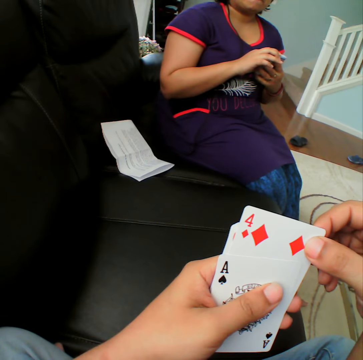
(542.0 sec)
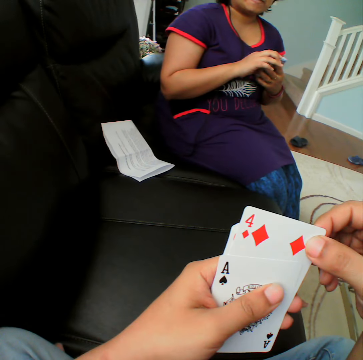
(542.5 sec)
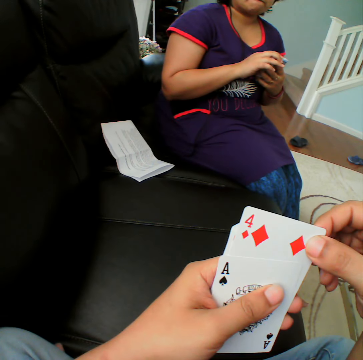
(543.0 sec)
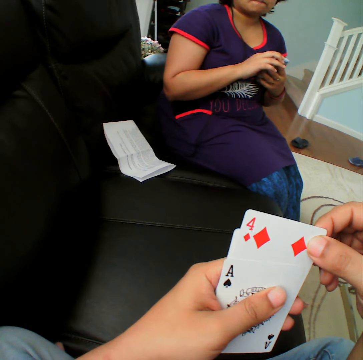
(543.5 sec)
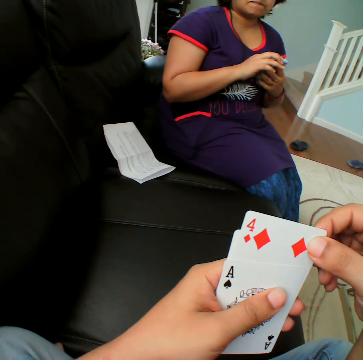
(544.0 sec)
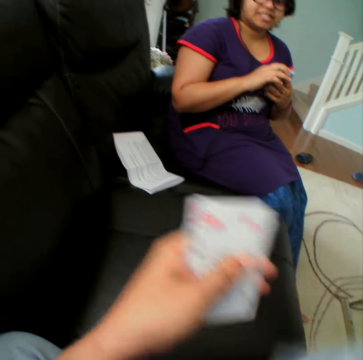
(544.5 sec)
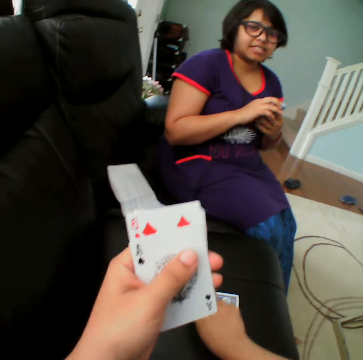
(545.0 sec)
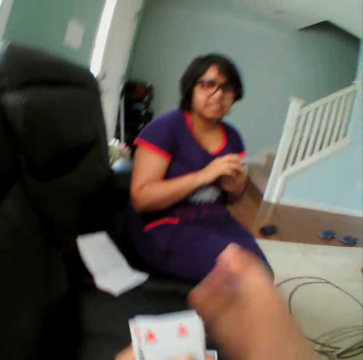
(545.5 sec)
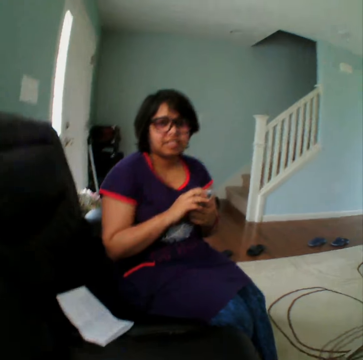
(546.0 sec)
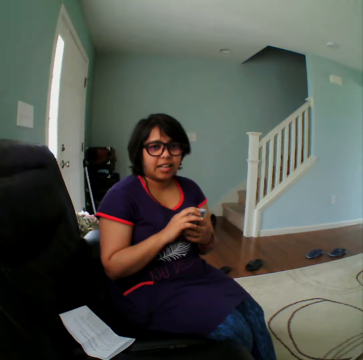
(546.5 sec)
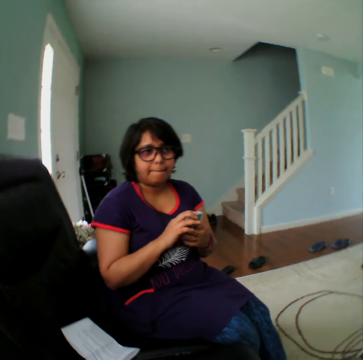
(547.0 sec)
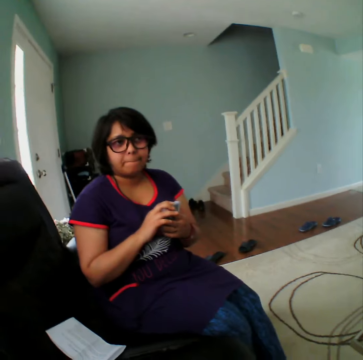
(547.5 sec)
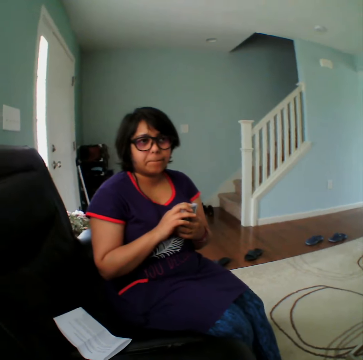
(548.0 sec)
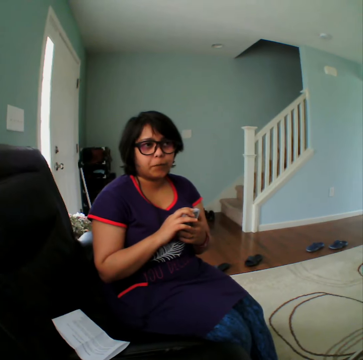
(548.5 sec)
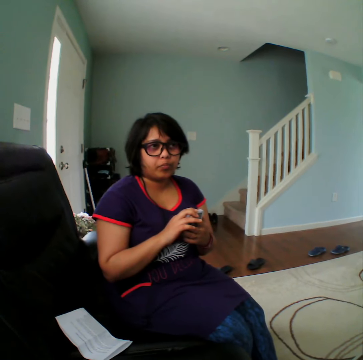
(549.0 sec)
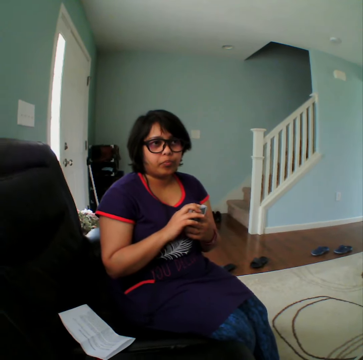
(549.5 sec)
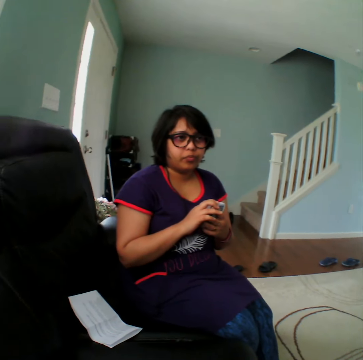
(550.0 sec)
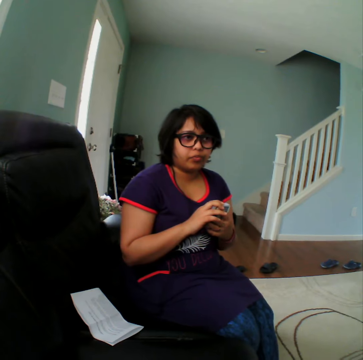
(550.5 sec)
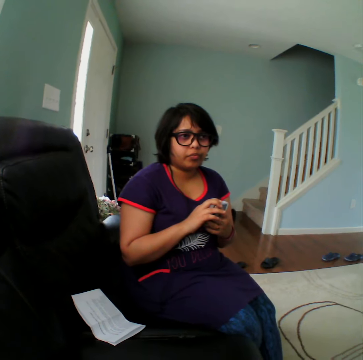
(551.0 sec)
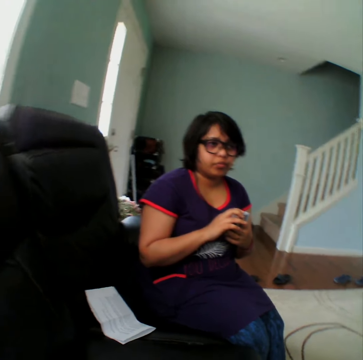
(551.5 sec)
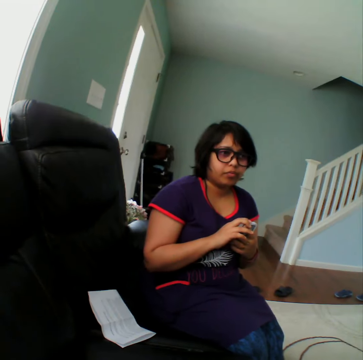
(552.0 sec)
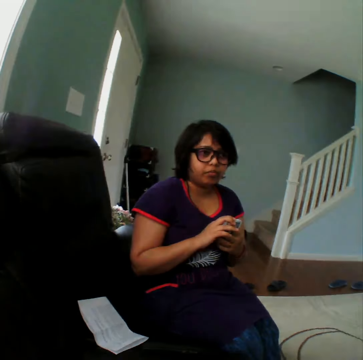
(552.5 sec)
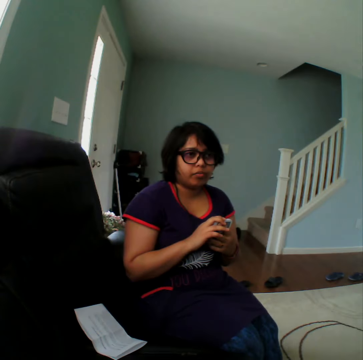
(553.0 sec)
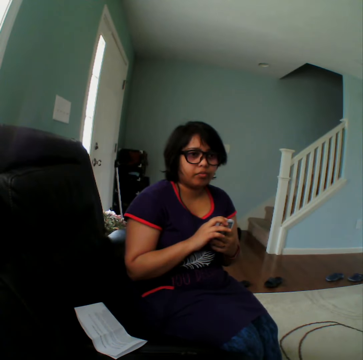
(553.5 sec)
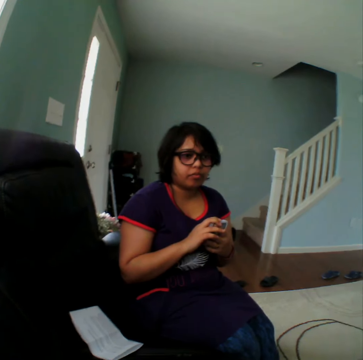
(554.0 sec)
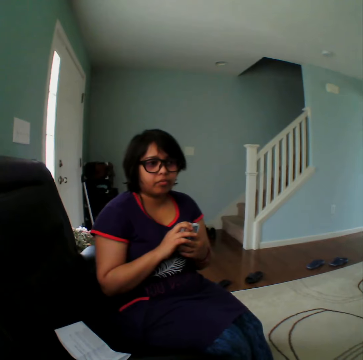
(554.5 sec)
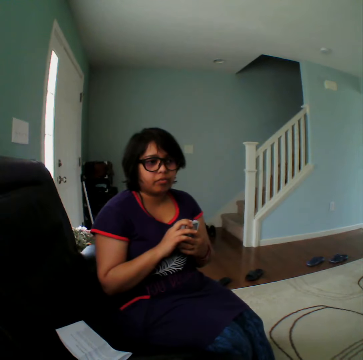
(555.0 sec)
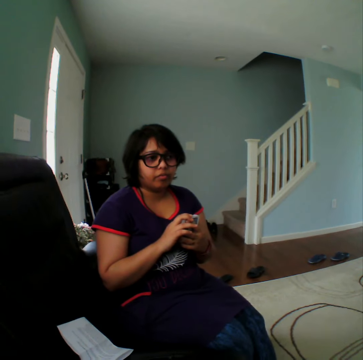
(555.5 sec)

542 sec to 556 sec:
The camera wearer picks up the card and places the card down in the couch. A woman holds the card.

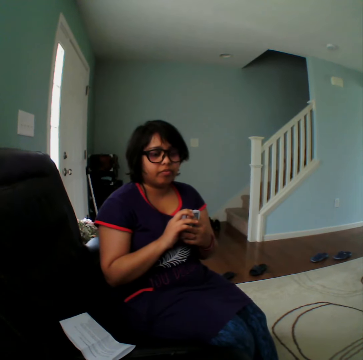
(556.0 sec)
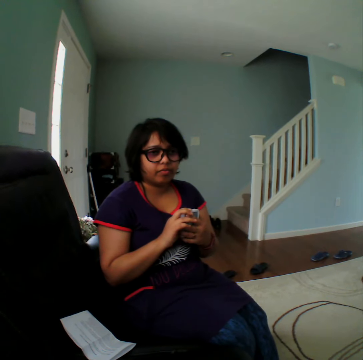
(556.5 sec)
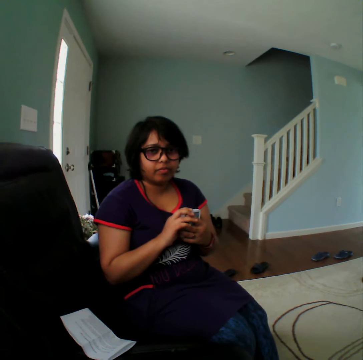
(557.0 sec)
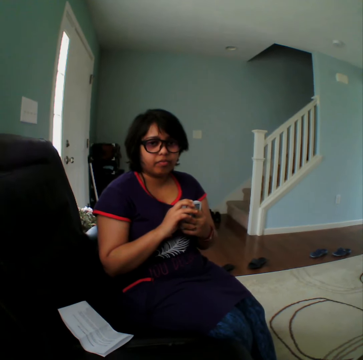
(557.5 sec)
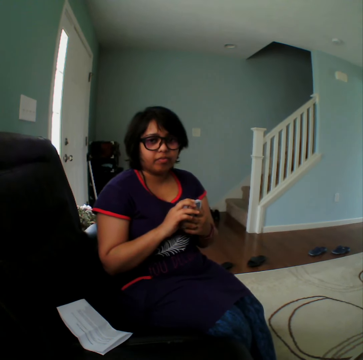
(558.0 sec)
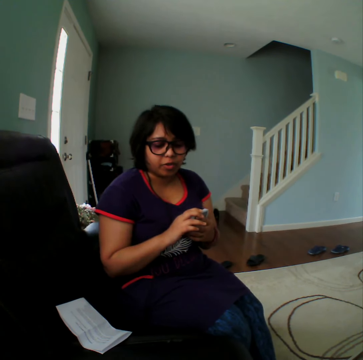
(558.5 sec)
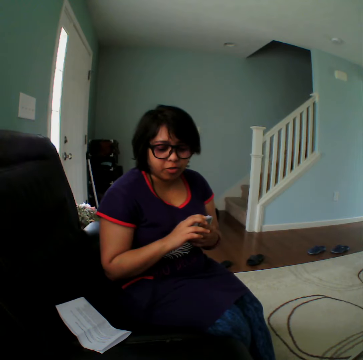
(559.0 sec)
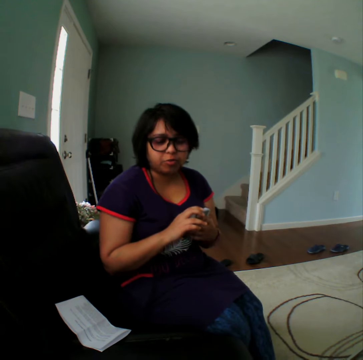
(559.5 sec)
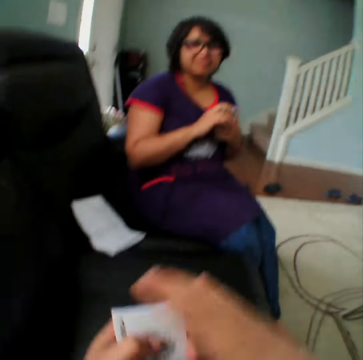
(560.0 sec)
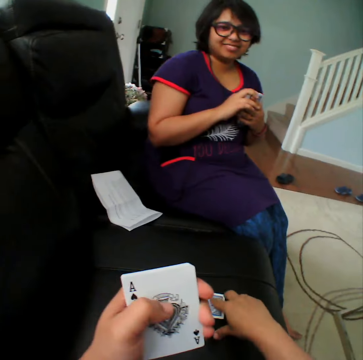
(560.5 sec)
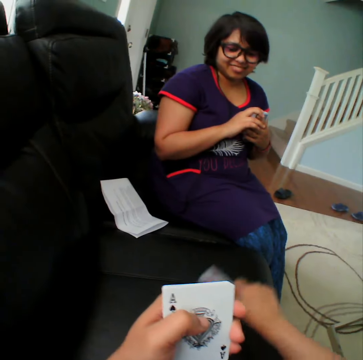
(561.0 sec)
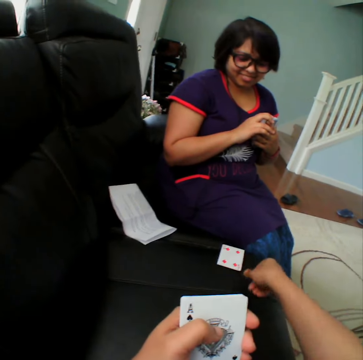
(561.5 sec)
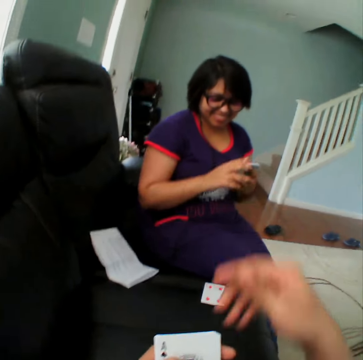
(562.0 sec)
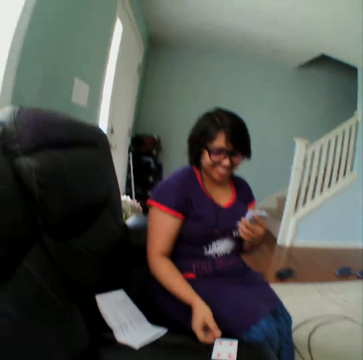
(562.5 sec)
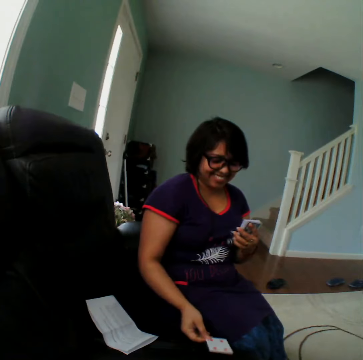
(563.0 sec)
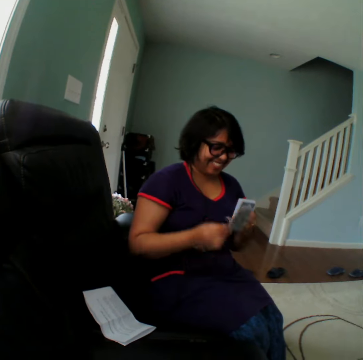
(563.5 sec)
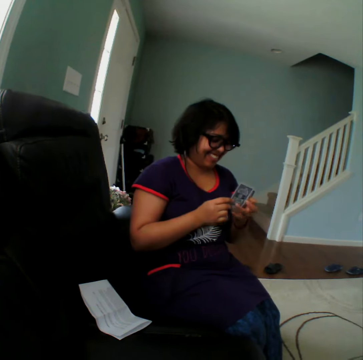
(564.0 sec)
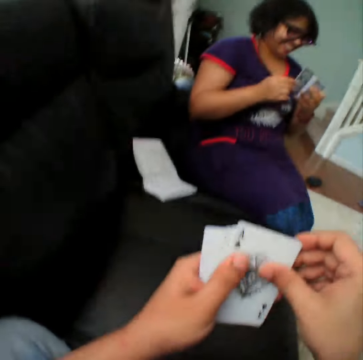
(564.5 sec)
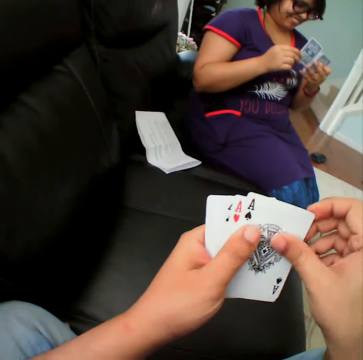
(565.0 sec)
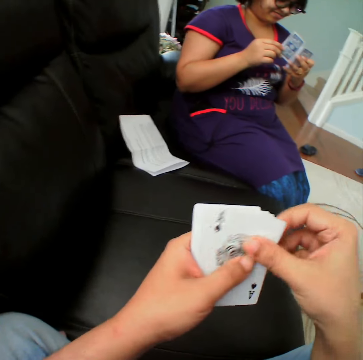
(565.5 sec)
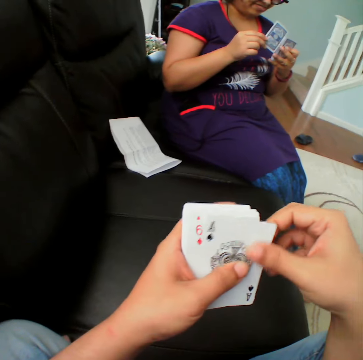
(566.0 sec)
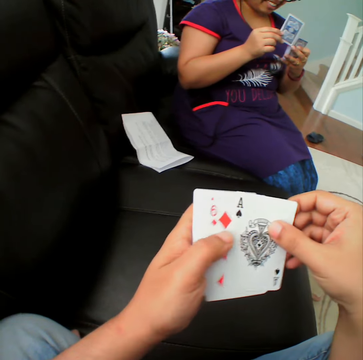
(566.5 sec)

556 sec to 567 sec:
The camera wearer picks up the card and throws the card down towards a woman. The woman picks up the card.

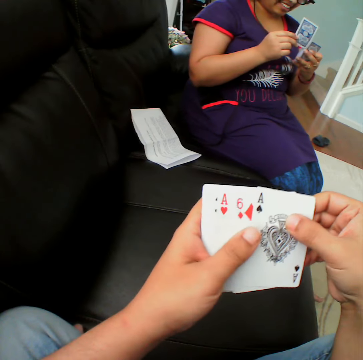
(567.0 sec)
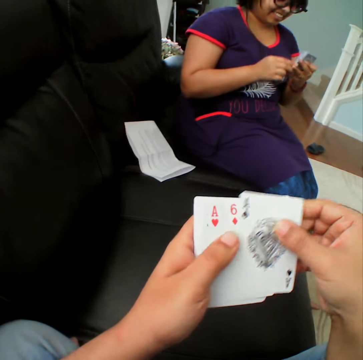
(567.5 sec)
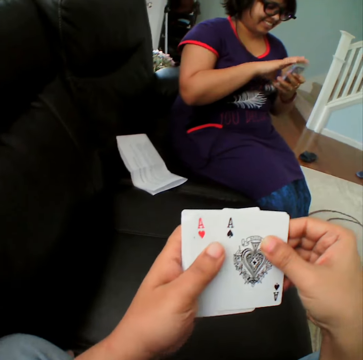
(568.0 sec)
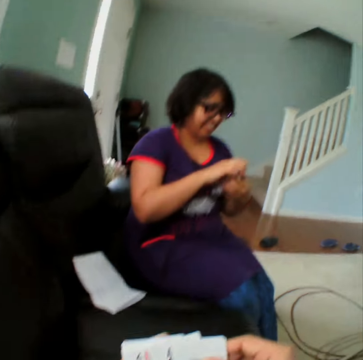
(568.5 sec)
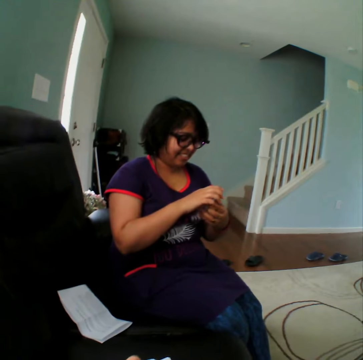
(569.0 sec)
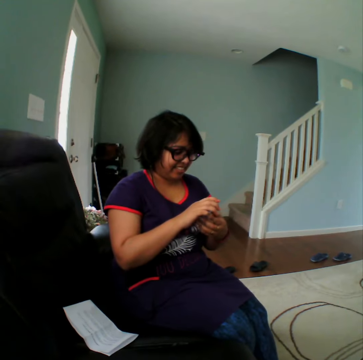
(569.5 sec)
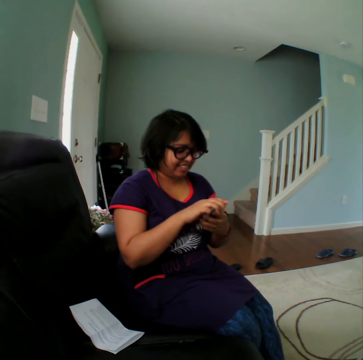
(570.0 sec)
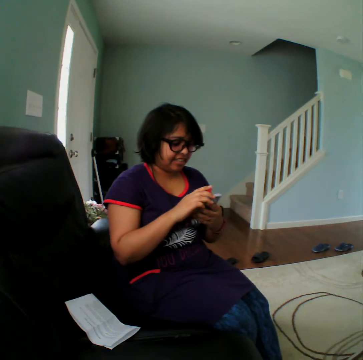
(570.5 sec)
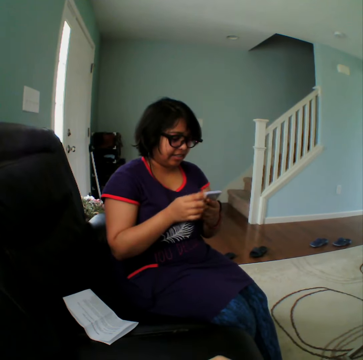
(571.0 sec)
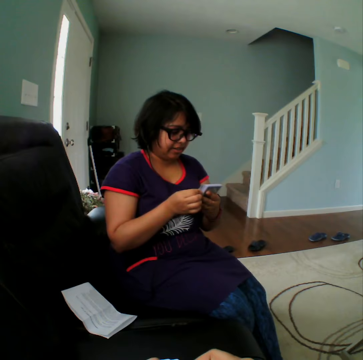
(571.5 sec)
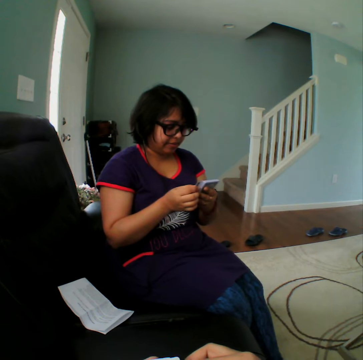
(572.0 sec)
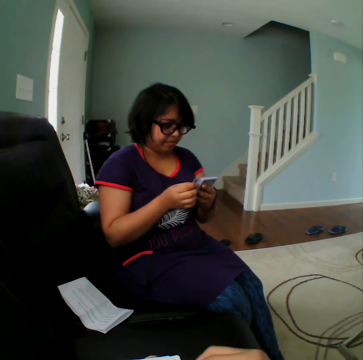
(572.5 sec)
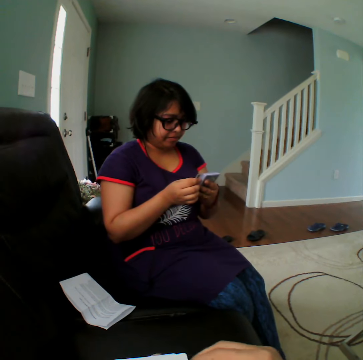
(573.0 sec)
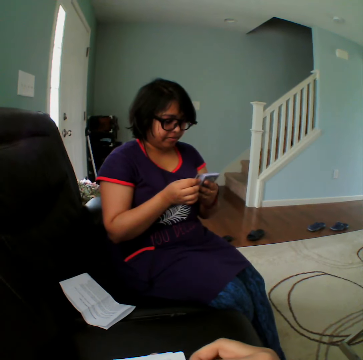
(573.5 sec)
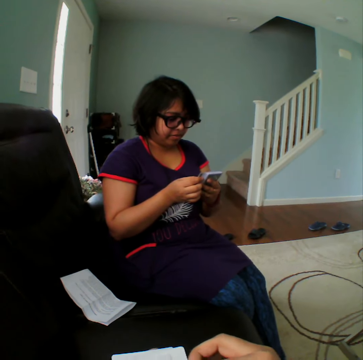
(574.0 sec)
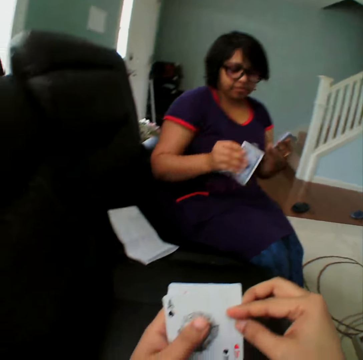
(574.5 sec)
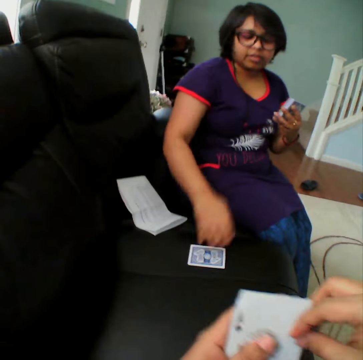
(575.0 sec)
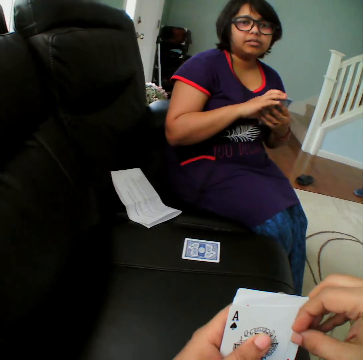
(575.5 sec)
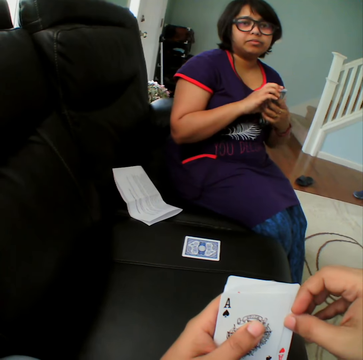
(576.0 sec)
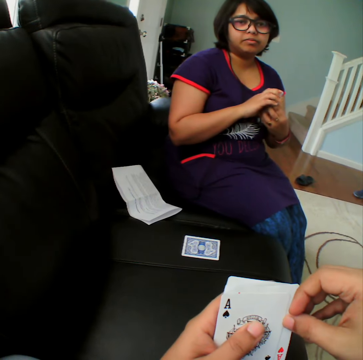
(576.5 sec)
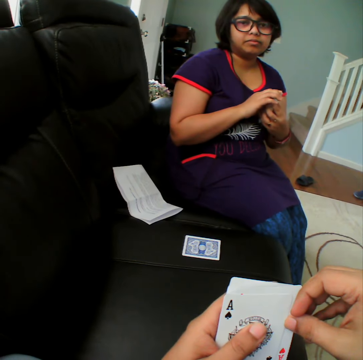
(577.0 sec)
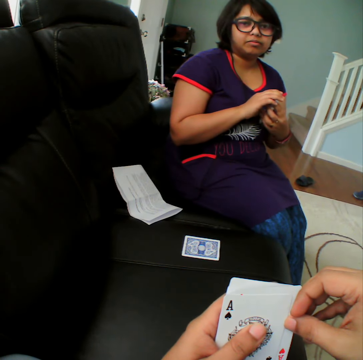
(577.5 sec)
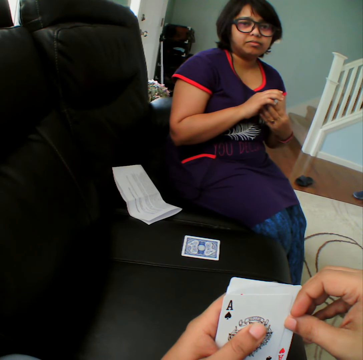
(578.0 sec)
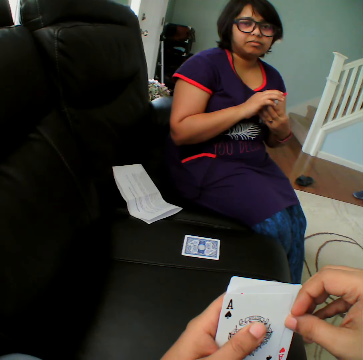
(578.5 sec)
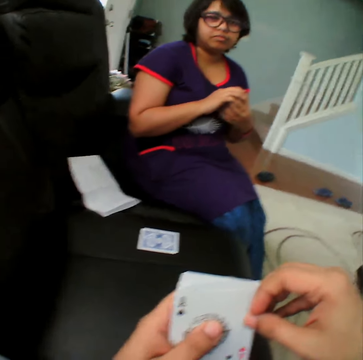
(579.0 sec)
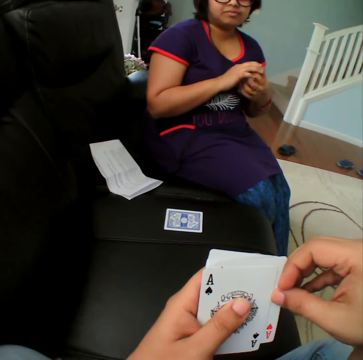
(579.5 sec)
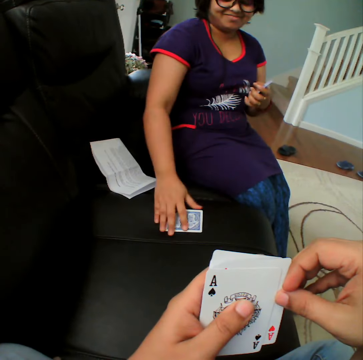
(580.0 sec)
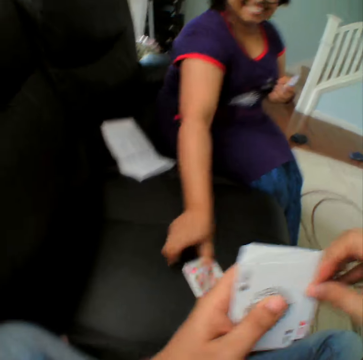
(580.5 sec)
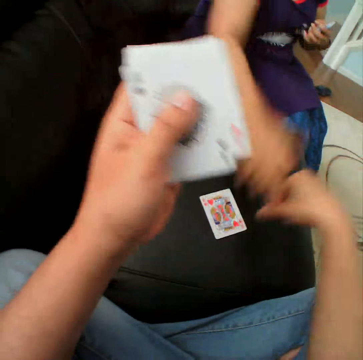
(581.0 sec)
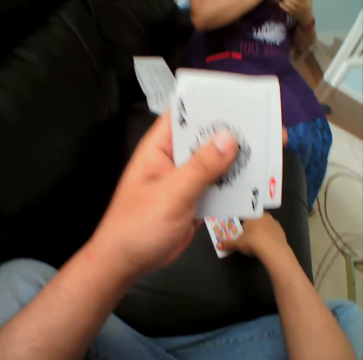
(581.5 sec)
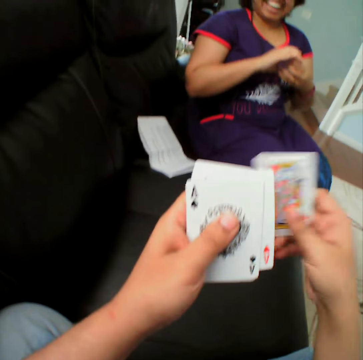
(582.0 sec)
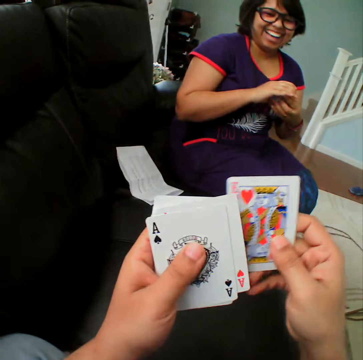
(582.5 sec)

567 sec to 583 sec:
A person puts the card. The camera wearer places the card in the couch. The person picks up the card, turns the card, and puts the card down. The camera wearer picks up the card.
